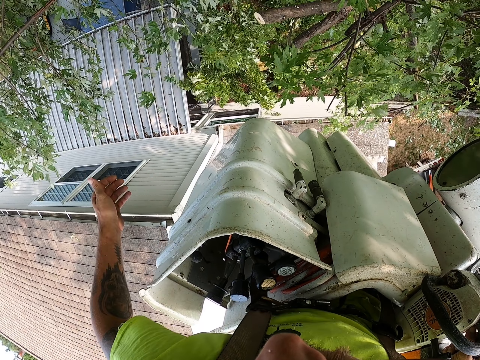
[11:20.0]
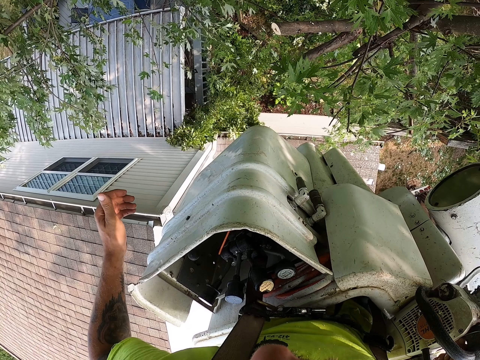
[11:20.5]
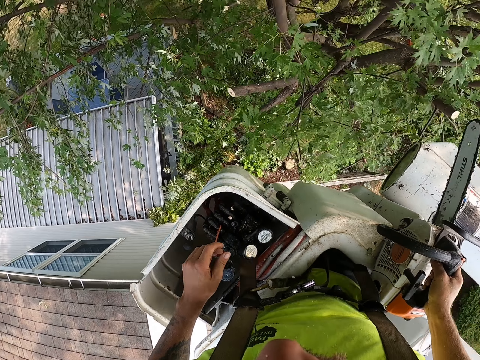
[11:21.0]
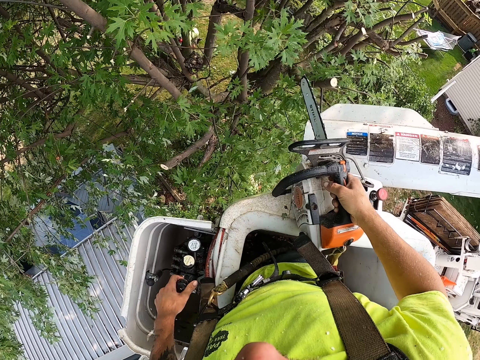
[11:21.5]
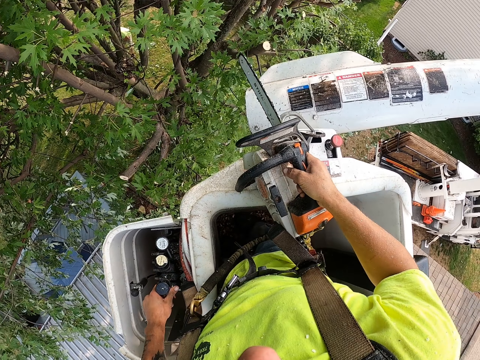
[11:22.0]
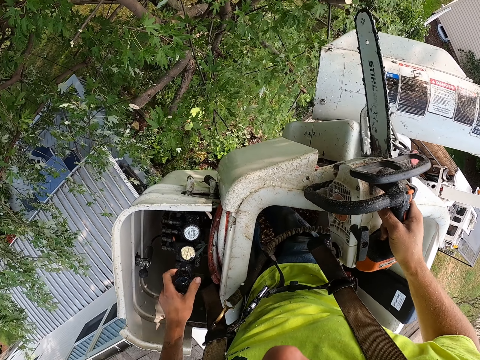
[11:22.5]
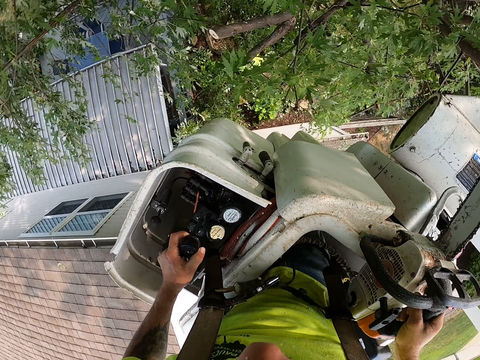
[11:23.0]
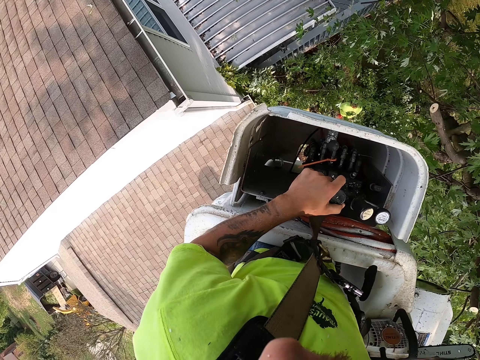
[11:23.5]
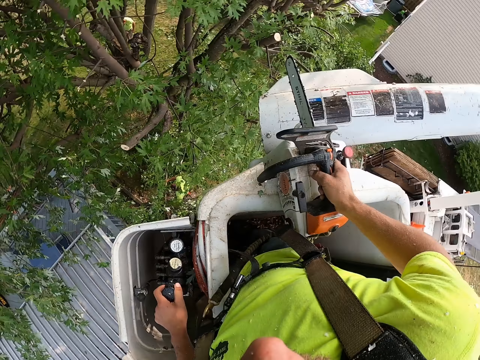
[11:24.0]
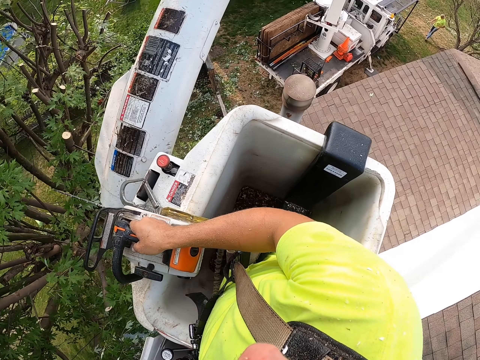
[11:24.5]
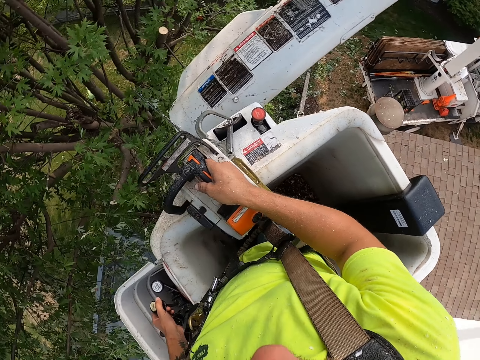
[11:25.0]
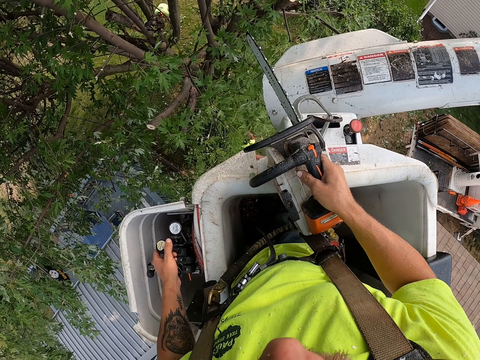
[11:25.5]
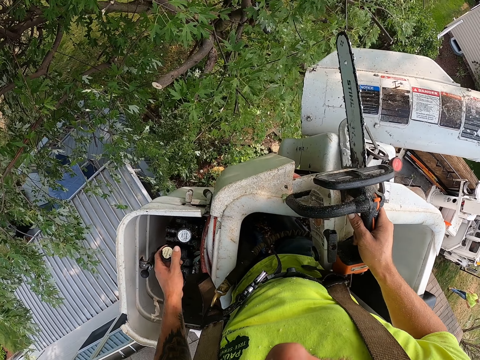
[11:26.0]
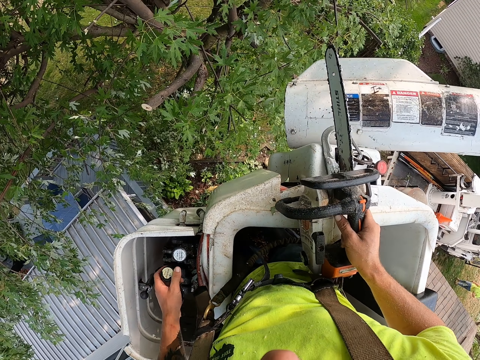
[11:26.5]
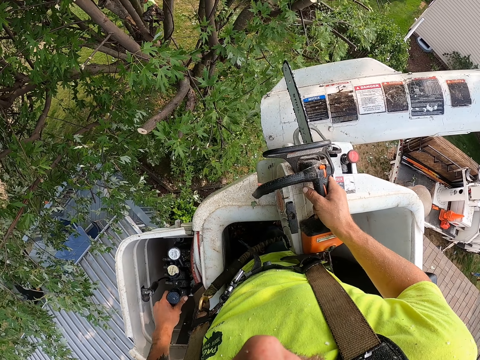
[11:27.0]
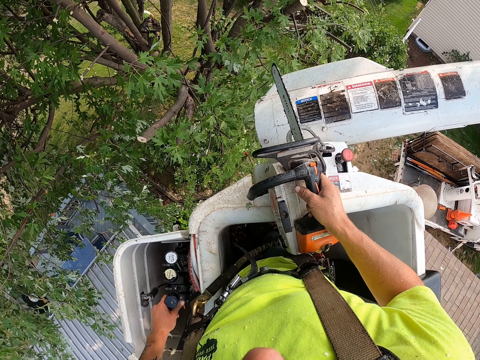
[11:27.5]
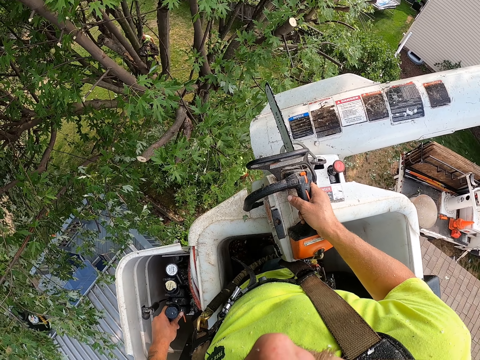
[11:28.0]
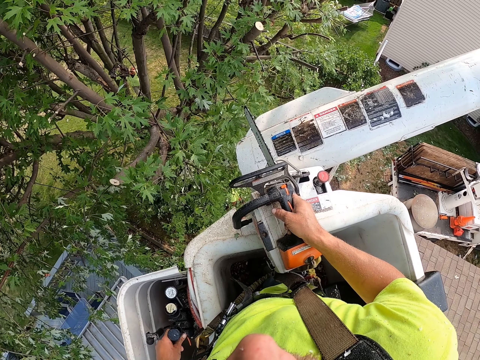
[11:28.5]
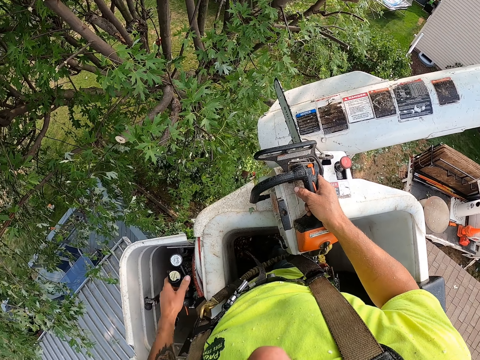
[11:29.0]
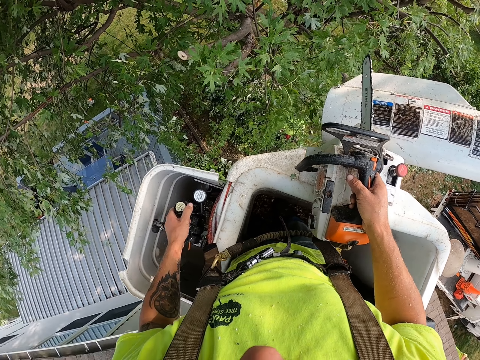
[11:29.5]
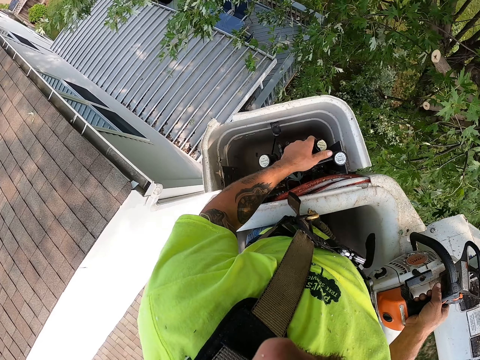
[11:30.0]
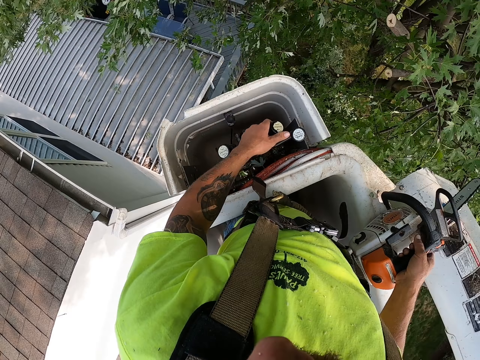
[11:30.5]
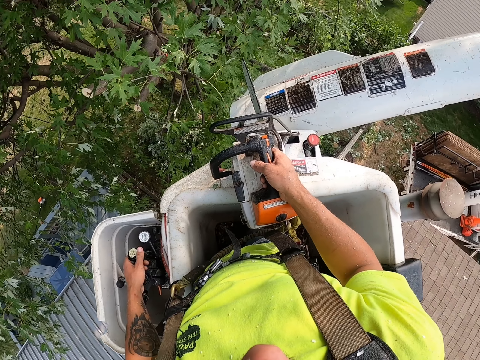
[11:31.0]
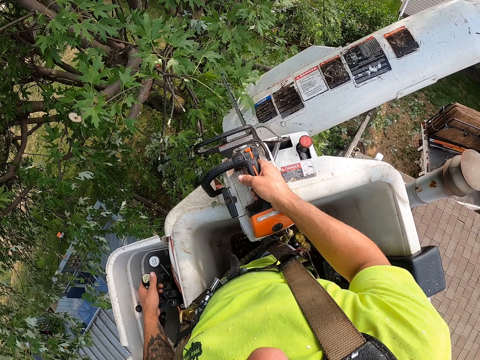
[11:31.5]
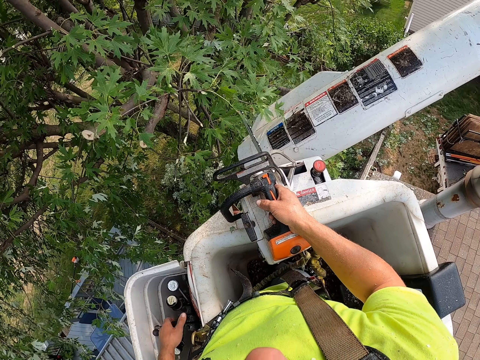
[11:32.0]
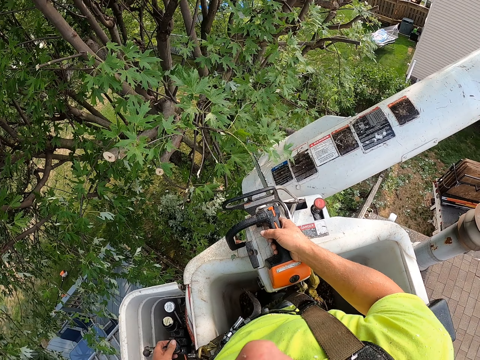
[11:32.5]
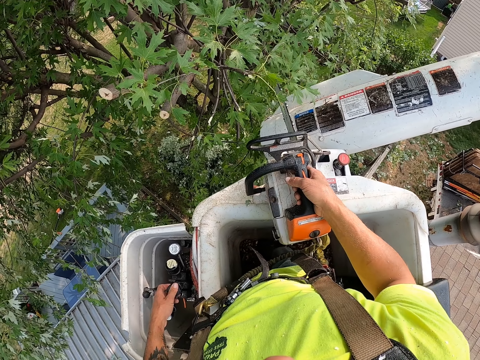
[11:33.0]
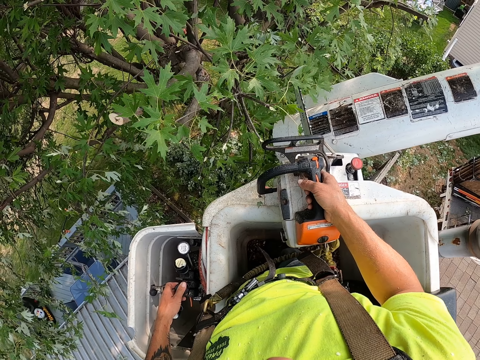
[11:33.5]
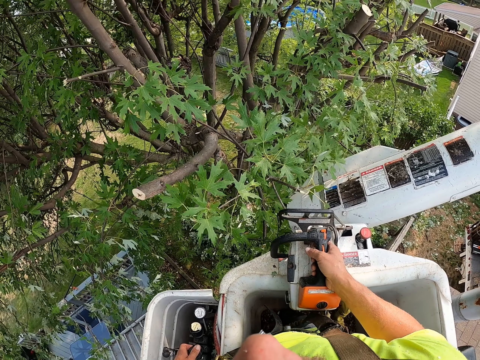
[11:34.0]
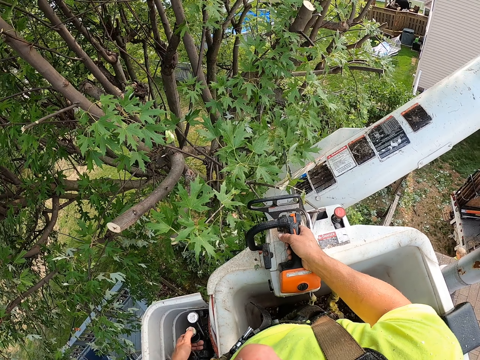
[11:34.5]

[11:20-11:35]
The camera wearer adjusts the cherry picker with a control stick in his left hand. He looks around.

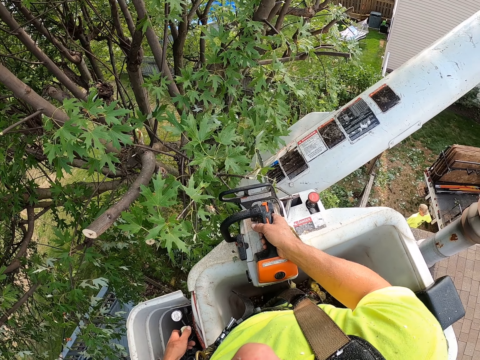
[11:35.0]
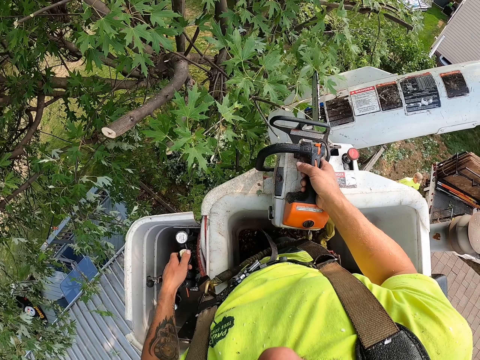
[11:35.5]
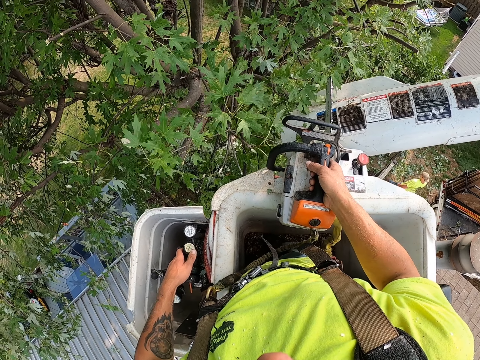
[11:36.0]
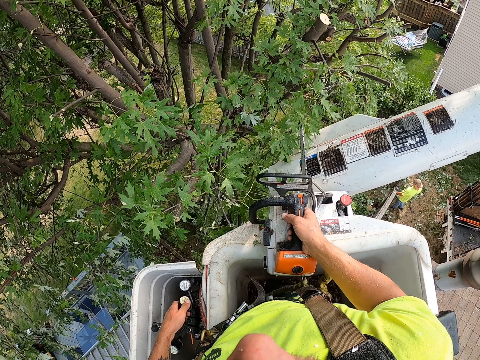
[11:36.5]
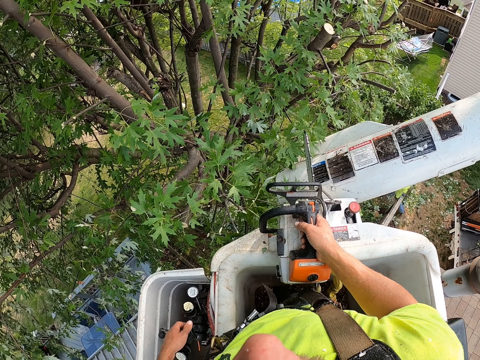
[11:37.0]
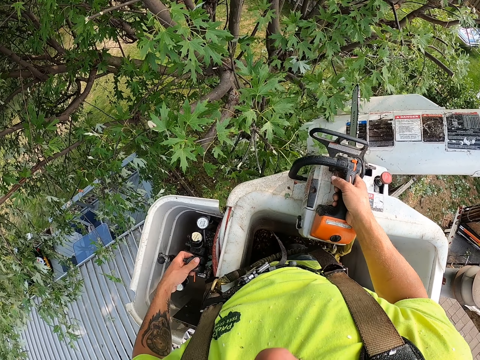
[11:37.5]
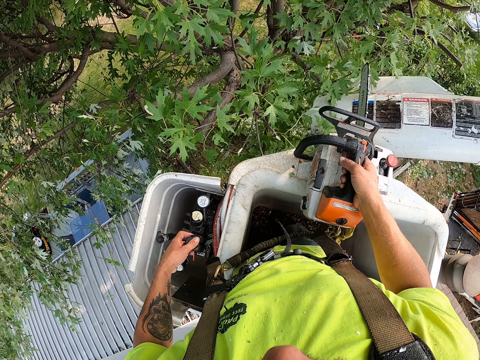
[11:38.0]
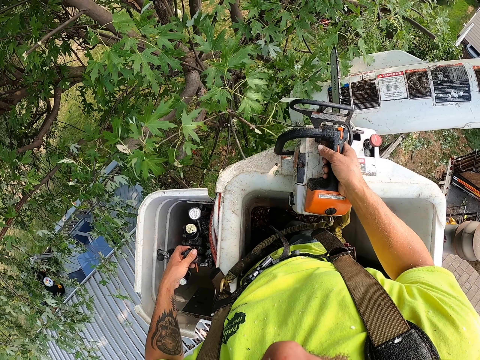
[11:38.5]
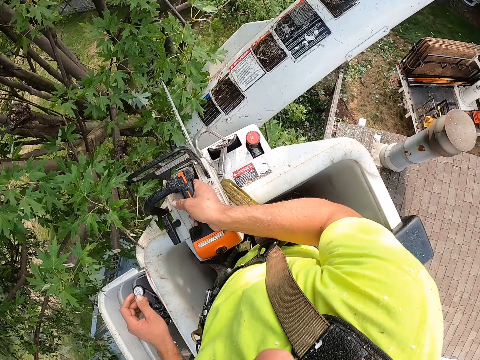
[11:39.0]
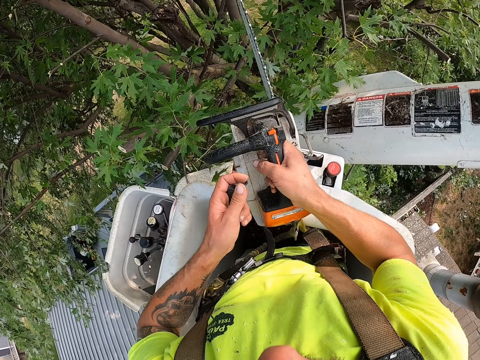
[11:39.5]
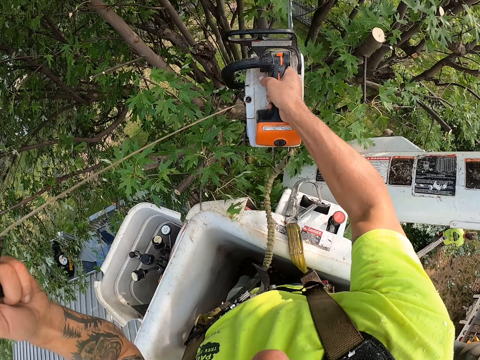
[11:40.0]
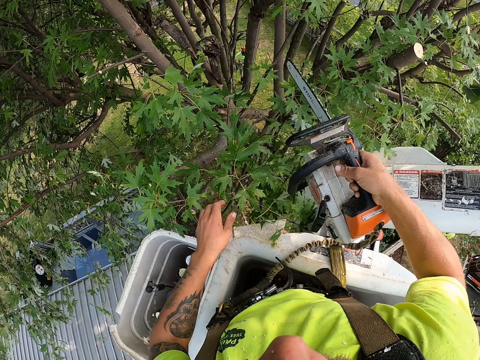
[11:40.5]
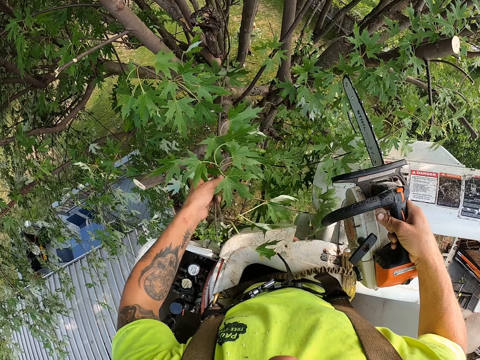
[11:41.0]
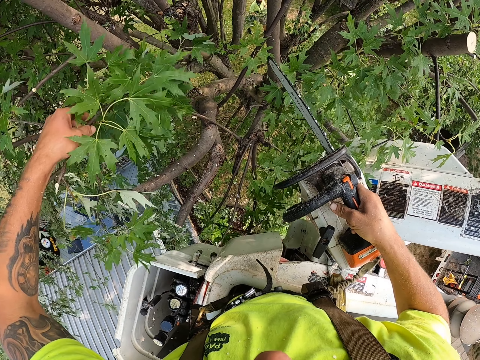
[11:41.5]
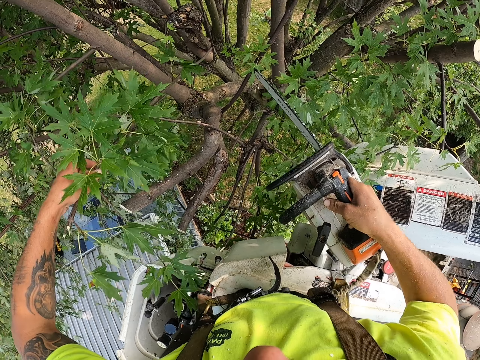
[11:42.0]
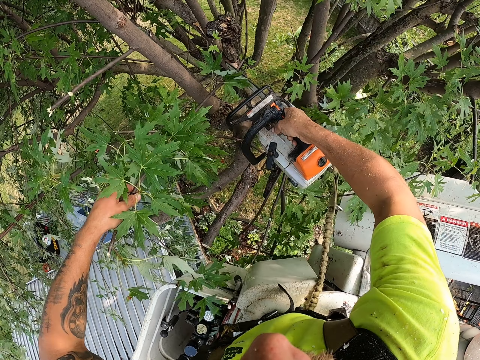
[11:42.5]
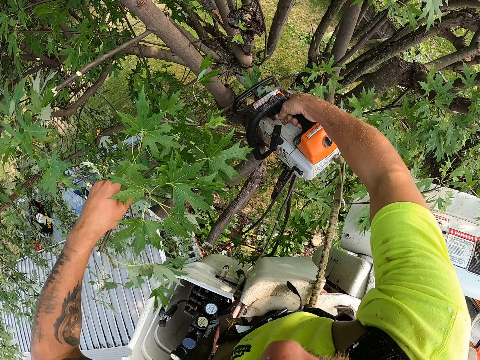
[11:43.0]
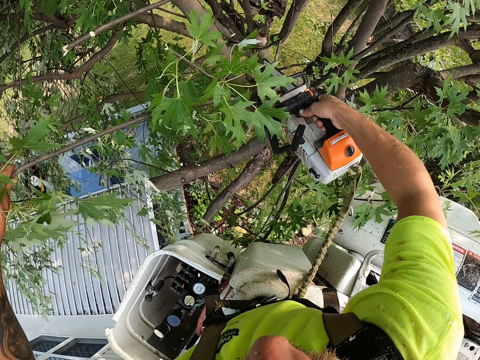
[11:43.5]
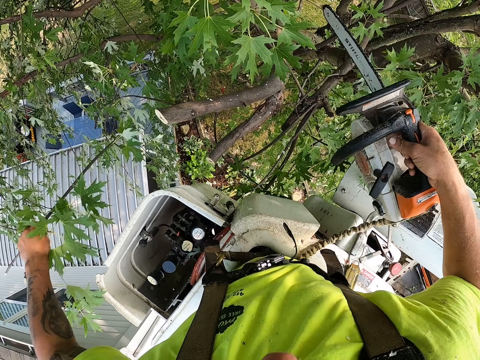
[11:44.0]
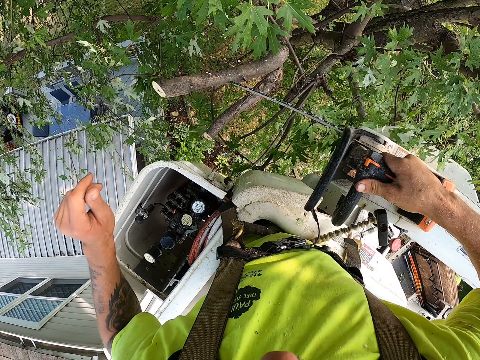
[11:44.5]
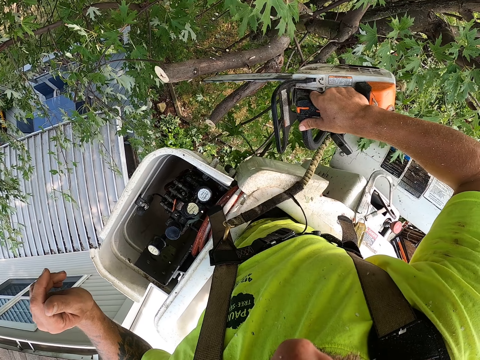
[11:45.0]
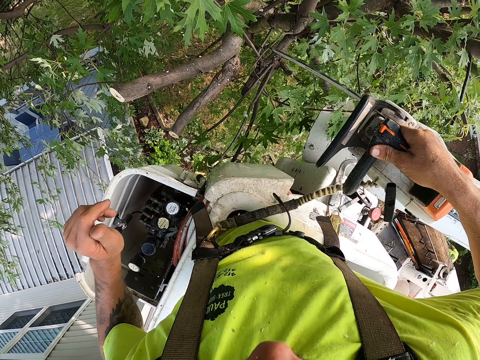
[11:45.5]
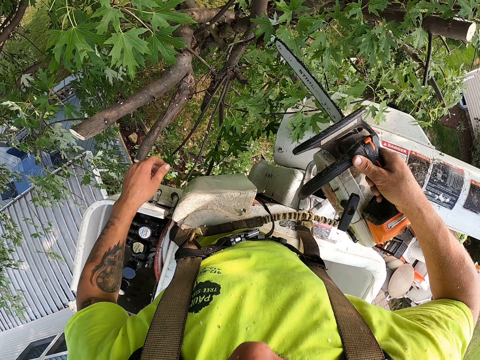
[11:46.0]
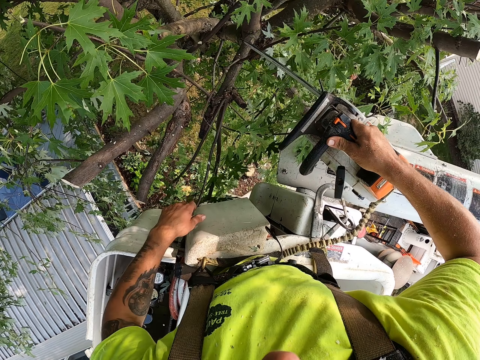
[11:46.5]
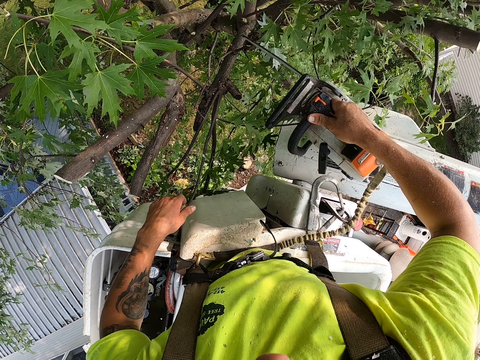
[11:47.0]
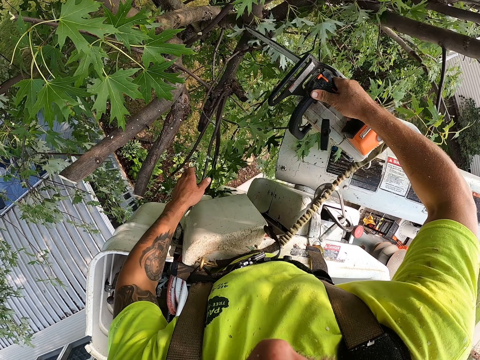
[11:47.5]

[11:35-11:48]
The camera wearer starts the chain saw in his right hand with his left hand. He adjusts the machine in his hands. He grabs a tree branch with his left hand. He cuts the tree branch with the chain saw in his right hand. He drops the tree branch to the ground from the cherry picker with his left hand. He cuts a tree branch with the chain saw in his right hand.
